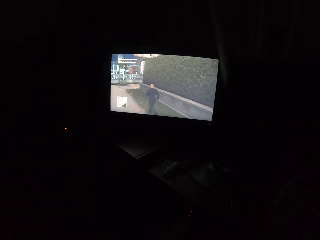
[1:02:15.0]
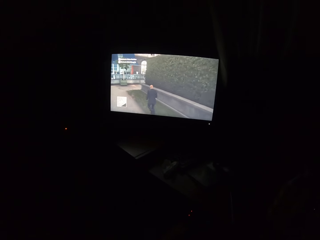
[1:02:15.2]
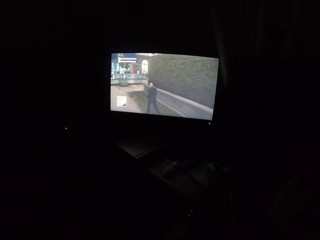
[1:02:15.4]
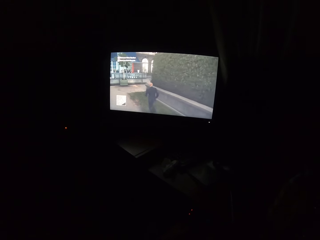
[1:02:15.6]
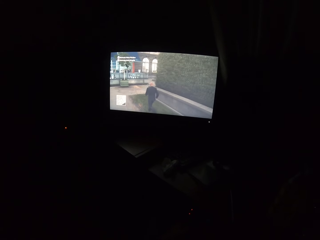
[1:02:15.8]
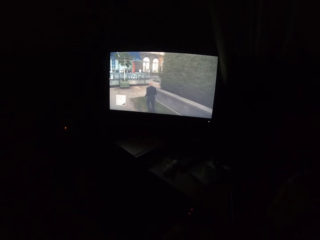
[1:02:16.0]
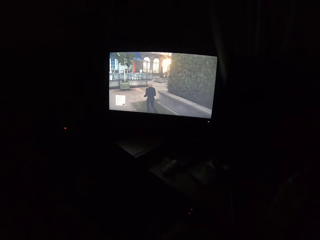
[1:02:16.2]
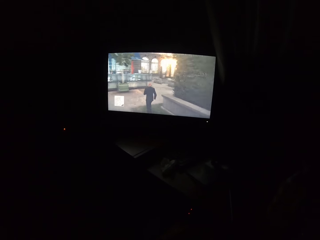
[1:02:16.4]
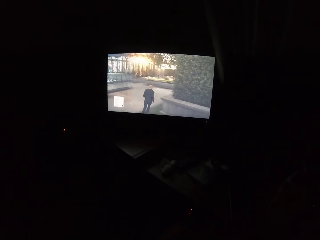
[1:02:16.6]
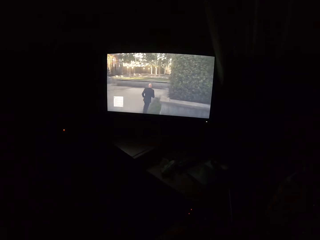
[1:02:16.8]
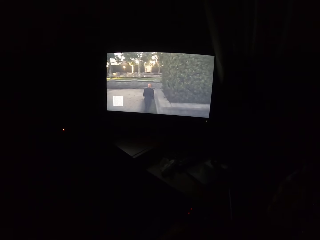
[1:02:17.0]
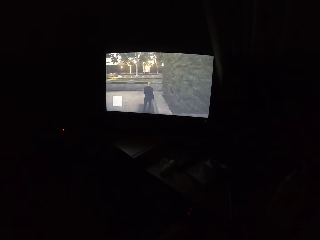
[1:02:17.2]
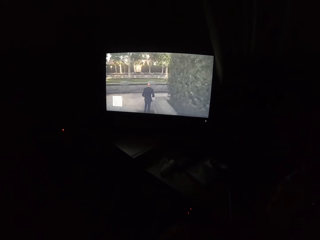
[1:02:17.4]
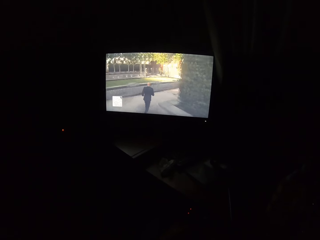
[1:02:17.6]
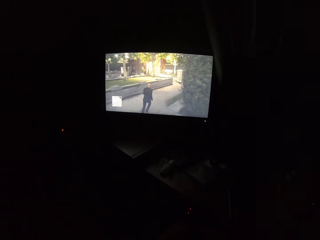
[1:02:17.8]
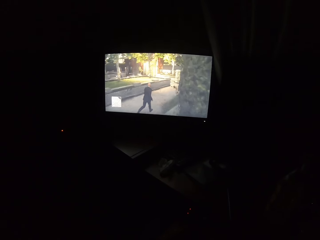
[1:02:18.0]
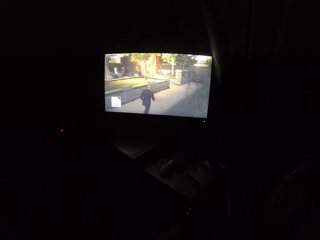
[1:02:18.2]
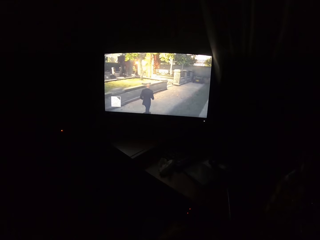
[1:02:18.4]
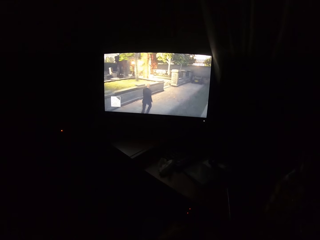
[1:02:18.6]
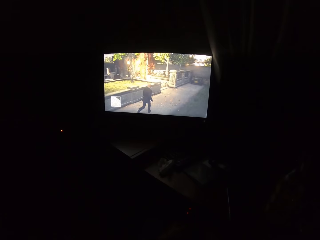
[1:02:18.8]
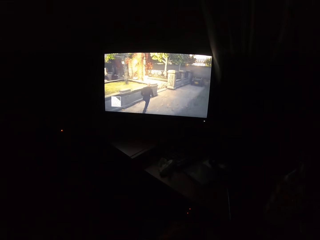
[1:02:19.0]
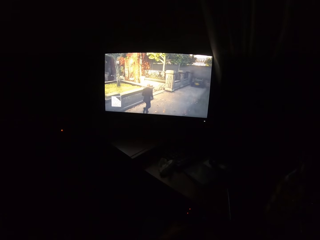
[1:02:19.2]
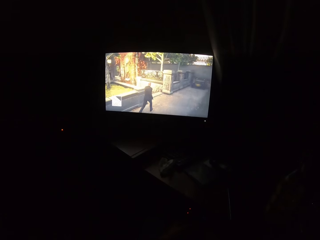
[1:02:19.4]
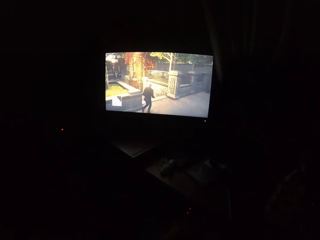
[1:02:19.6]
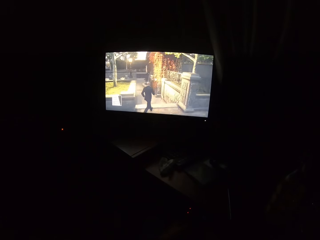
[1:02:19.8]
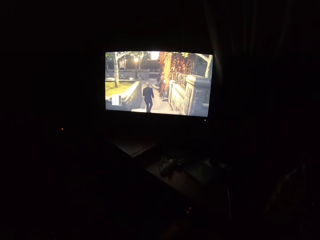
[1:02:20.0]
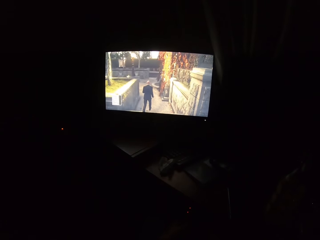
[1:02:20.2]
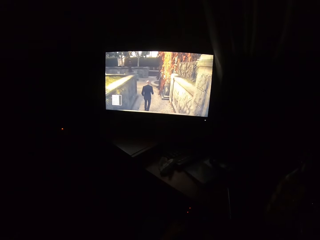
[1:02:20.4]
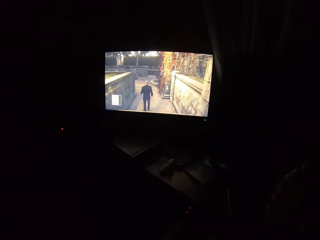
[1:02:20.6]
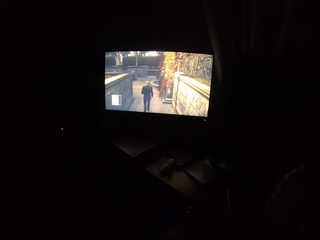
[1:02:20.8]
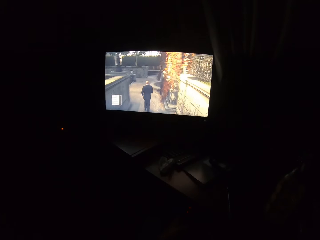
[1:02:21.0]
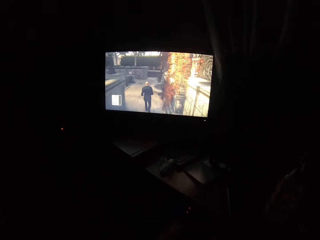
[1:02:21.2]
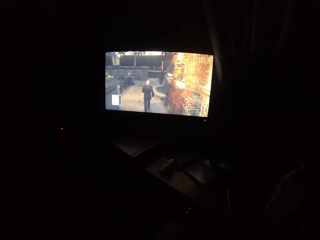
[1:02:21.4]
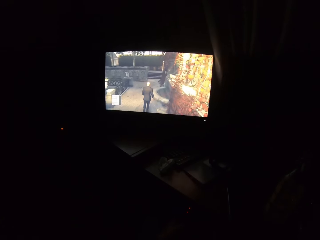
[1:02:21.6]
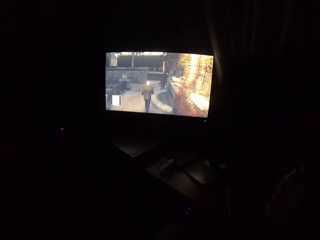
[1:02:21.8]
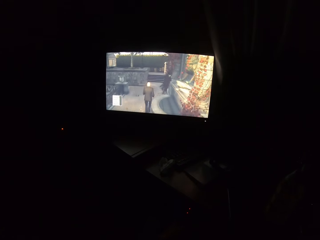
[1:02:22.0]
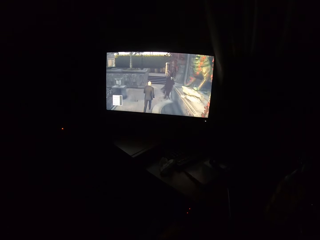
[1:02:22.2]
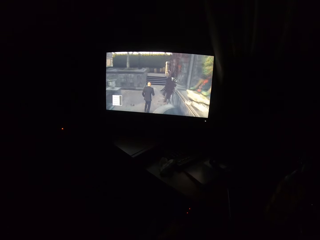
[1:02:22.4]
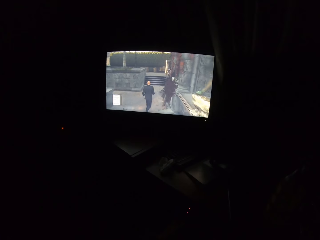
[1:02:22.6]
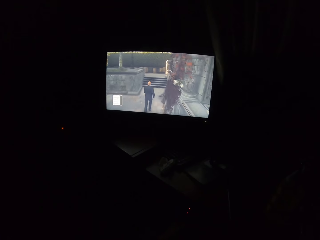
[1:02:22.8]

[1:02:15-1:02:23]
The camera wearer turns to the side. They play a video game on the screen.

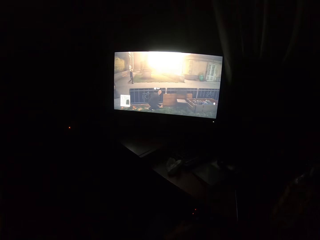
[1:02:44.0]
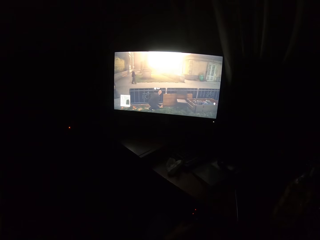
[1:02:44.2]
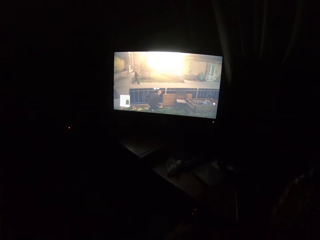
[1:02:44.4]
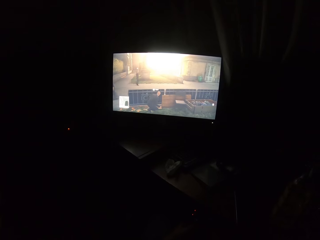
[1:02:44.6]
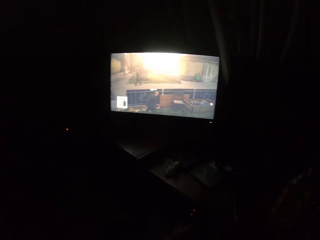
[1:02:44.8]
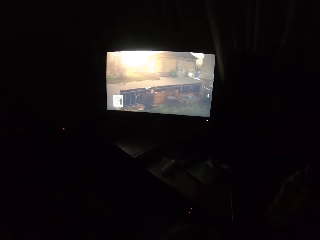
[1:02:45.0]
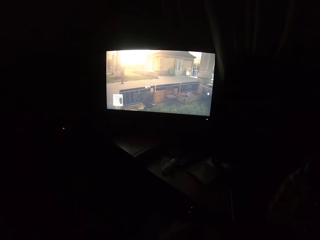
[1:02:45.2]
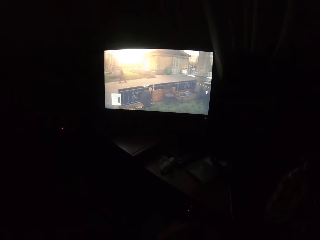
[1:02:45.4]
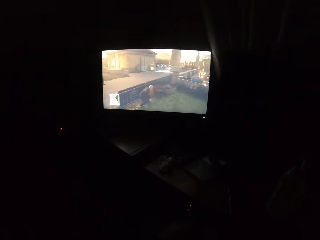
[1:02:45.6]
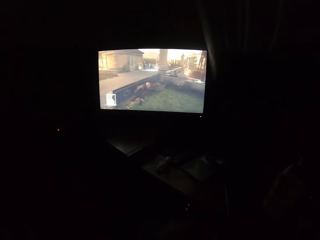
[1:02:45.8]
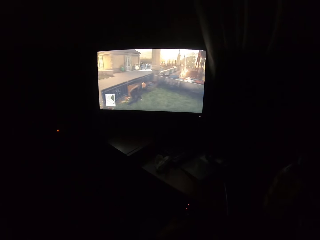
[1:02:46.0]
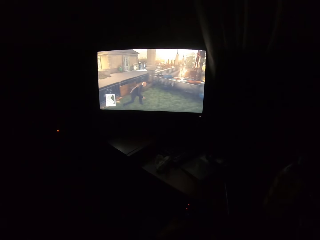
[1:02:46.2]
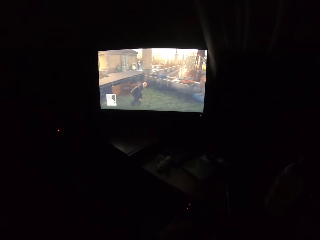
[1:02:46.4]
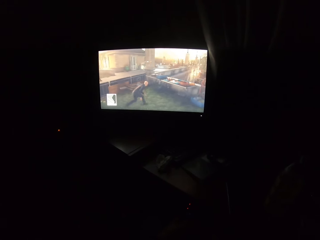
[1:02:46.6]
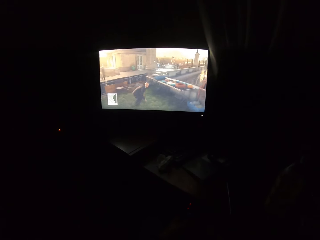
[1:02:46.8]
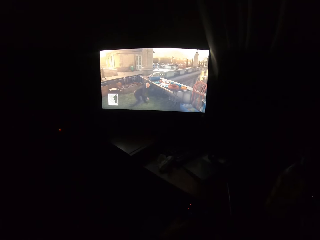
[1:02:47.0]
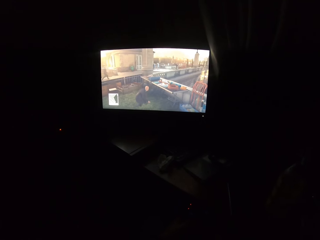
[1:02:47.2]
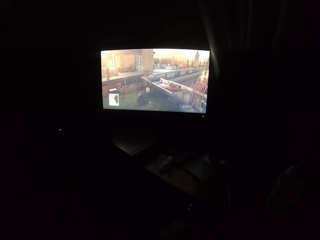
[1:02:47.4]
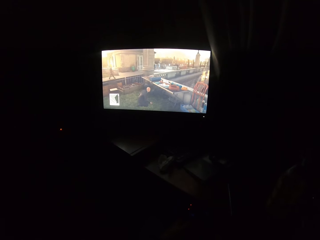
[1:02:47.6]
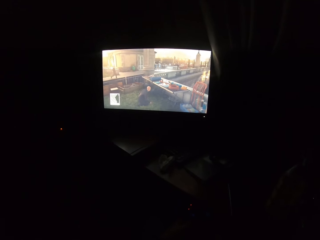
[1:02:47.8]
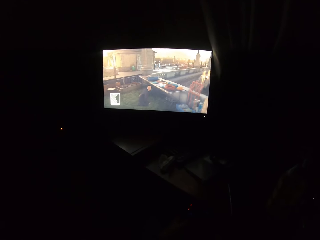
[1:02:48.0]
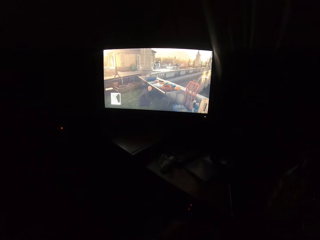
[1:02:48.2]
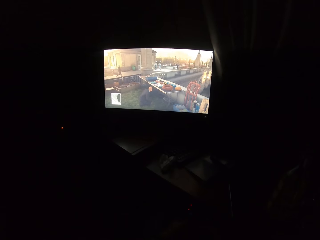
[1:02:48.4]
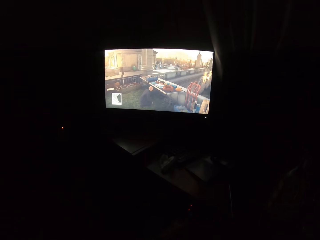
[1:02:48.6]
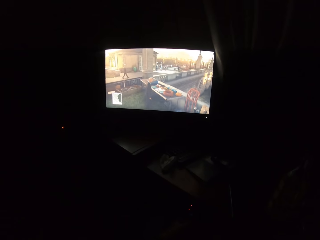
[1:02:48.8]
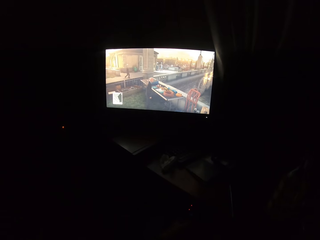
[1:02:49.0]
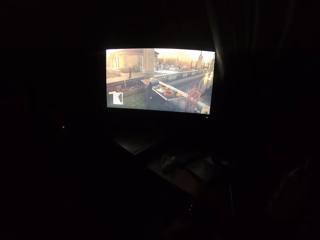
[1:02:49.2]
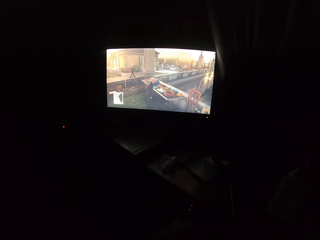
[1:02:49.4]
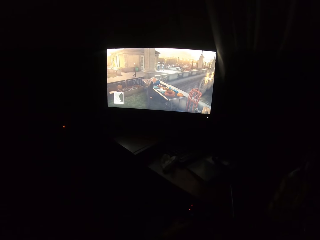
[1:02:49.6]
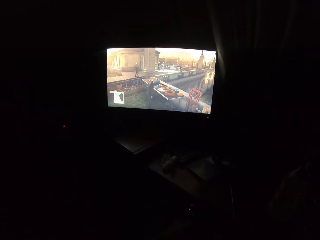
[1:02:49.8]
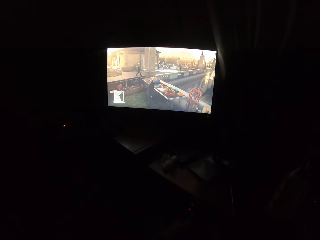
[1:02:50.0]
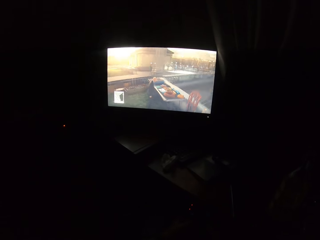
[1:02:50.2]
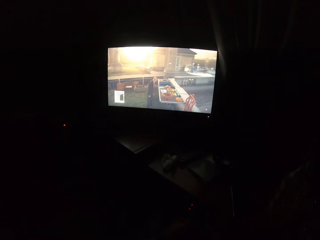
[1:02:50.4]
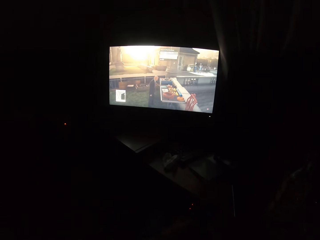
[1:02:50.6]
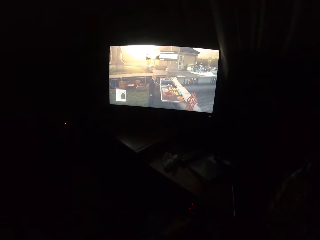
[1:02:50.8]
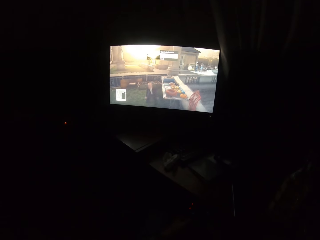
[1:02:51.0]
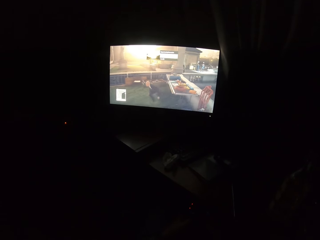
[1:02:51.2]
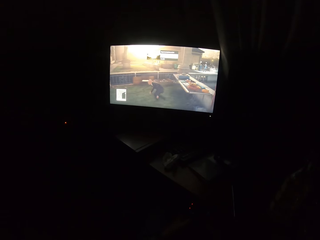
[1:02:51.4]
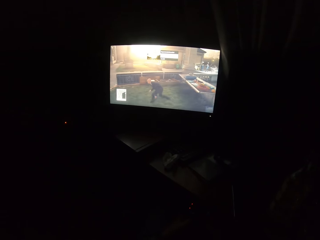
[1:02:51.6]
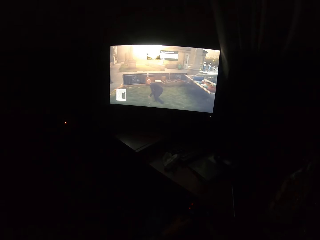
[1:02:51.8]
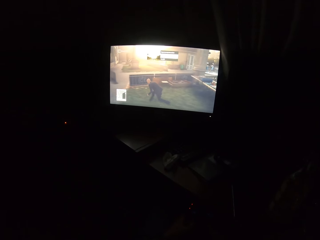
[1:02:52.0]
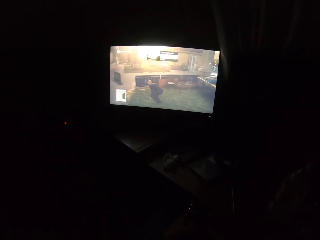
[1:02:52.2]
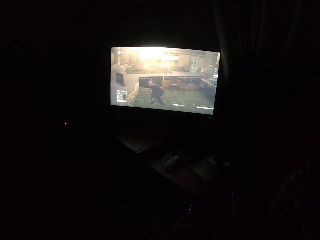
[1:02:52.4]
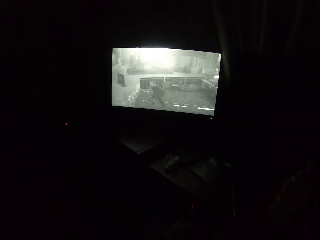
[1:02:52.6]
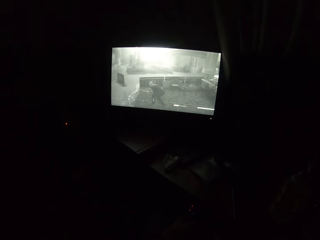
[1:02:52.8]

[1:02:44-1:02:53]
The camera wearer turns to the side. They play video games on the screen.

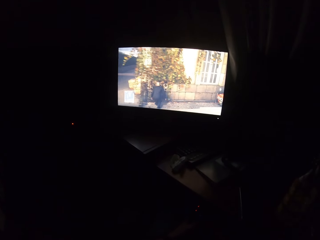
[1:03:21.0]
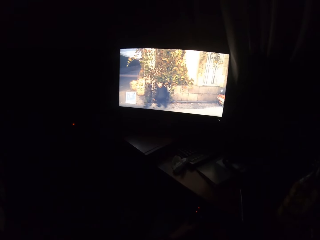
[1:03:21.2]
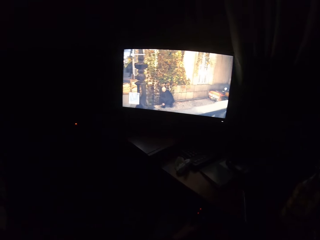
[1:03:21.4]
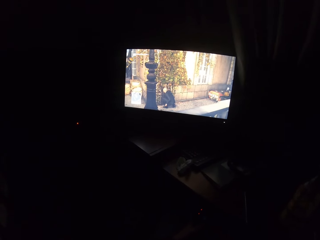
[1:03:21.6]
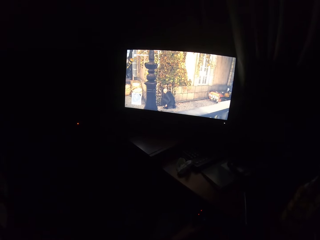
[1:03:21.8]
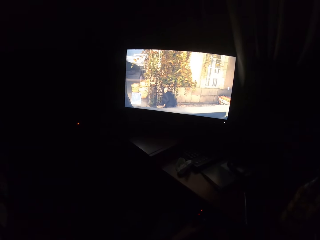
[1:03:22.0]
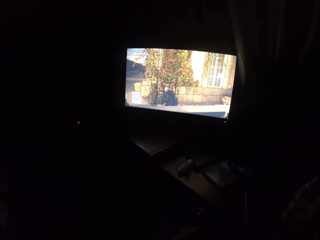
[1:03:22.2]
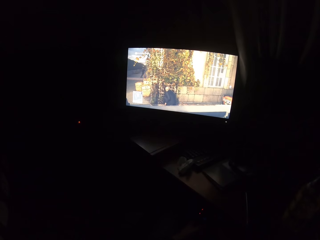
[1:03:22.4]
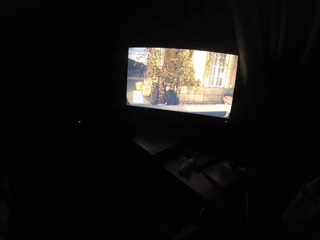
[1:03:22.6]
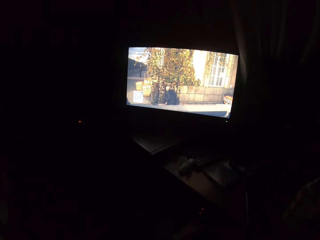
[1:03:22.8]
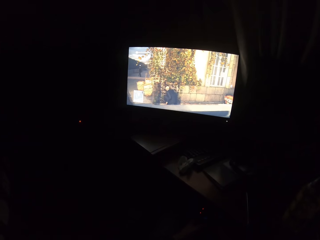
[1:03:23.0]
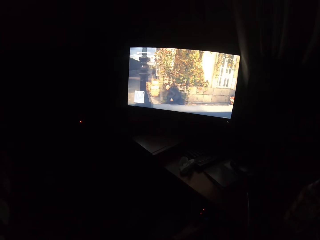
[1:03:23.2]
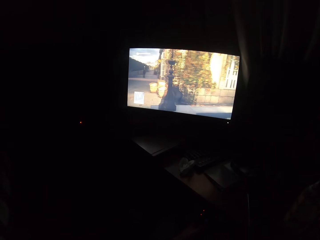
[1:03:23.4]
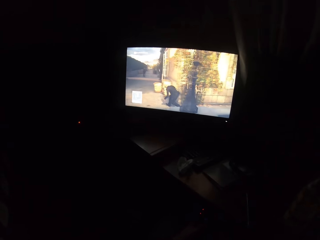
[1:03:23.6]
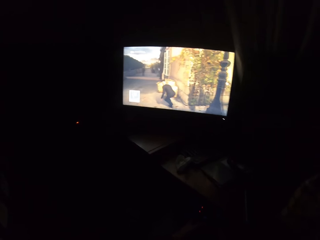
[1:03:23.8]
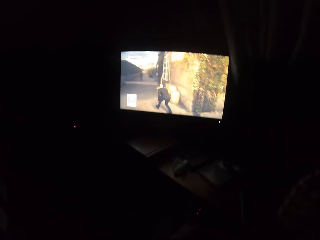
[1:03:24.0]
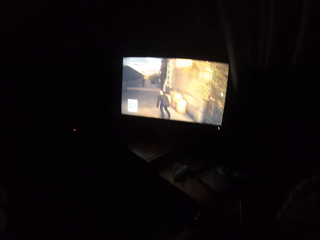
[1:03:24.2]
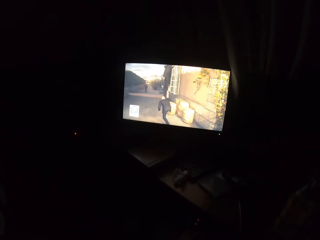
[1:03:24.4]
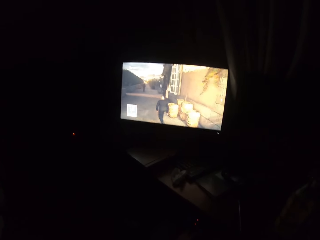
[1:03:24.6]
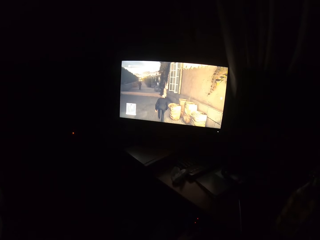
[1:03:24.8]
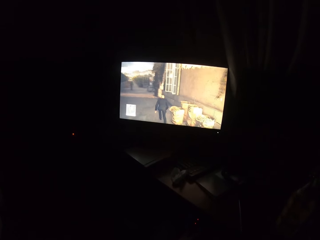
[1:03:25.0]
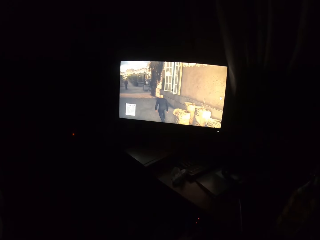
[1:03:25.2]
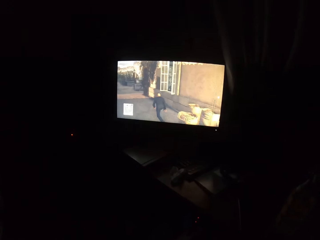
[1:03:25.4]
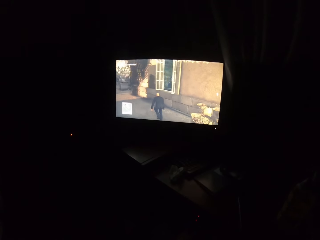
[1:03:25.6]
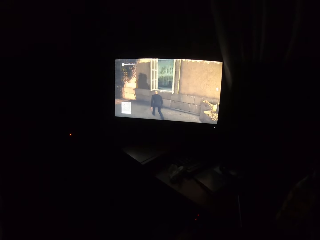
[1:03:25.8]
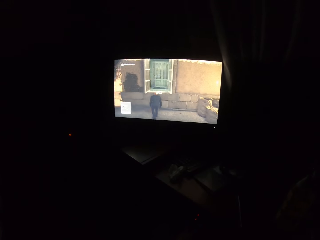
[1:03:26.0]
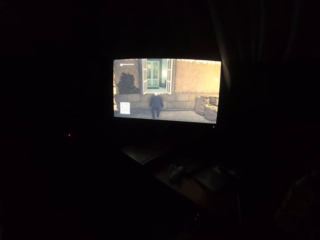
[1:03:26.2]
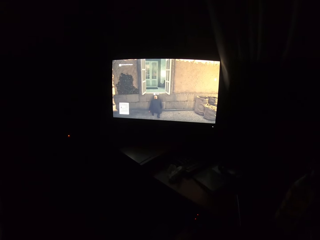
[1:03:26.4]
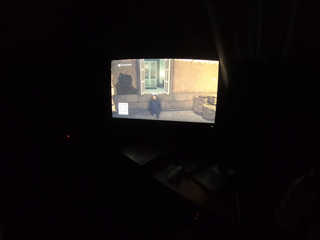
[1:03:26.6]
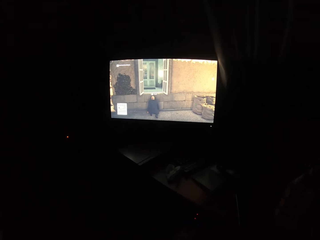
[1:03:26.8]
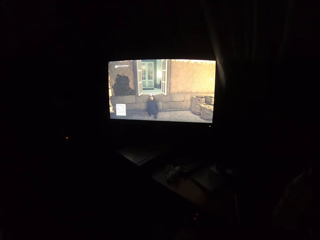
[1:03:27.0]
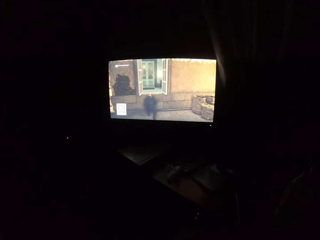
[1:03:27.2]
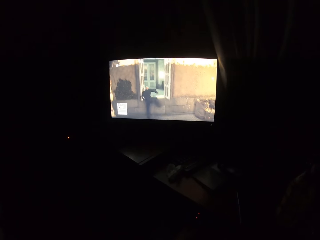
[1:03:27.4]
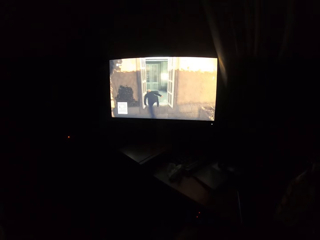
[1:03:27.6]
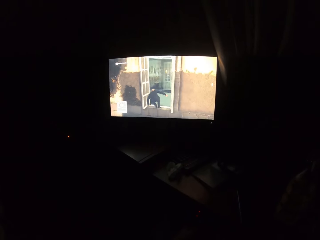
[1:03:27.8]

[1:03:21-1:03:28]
The camera wearer turns to the side. They play video games on the screen.
